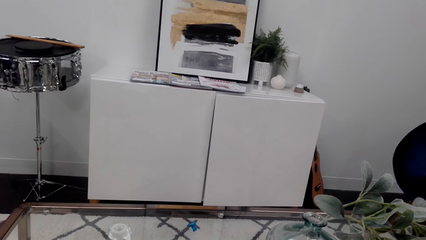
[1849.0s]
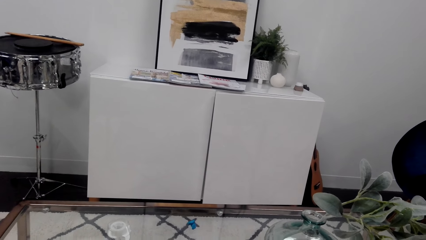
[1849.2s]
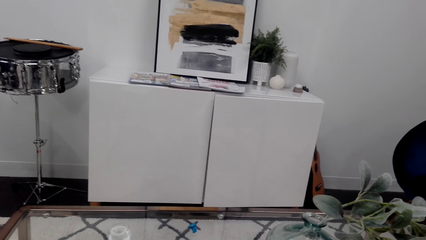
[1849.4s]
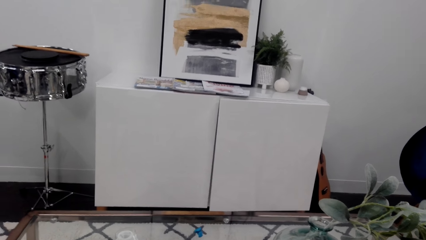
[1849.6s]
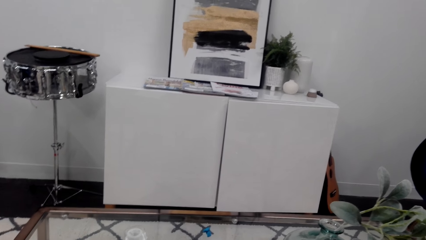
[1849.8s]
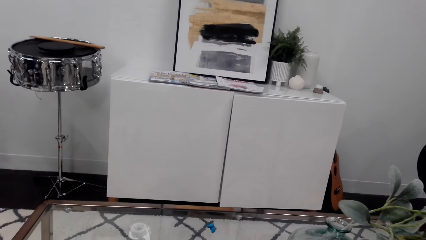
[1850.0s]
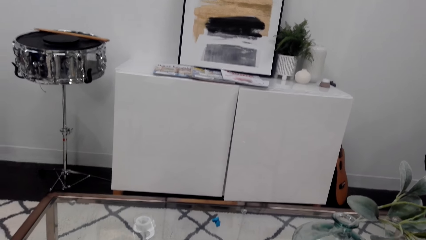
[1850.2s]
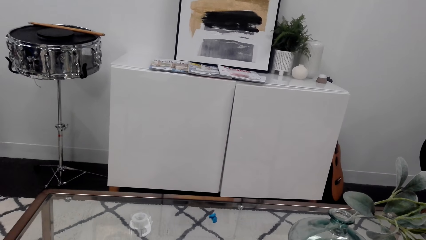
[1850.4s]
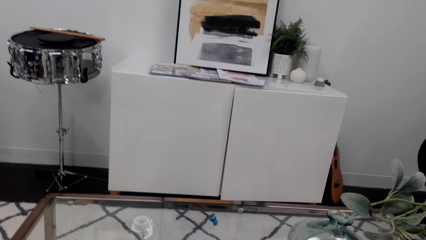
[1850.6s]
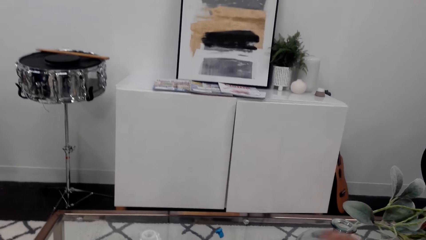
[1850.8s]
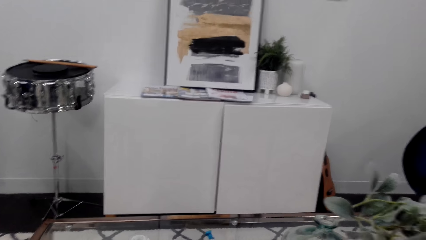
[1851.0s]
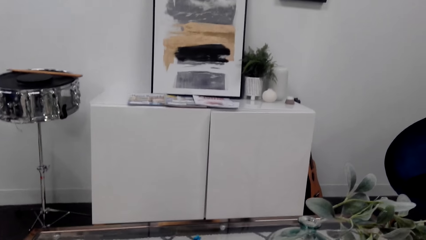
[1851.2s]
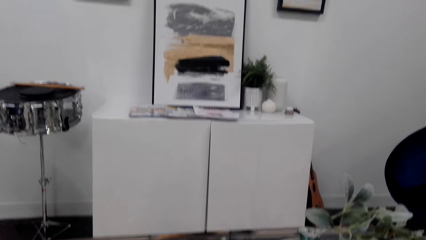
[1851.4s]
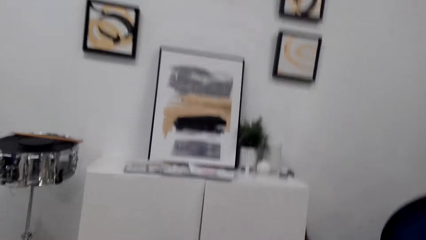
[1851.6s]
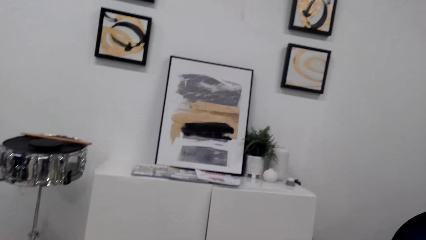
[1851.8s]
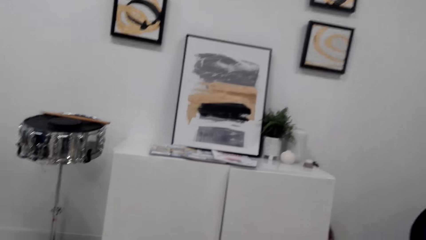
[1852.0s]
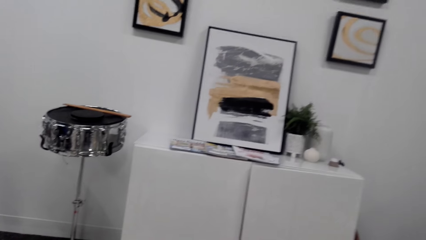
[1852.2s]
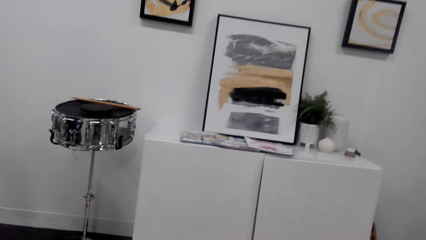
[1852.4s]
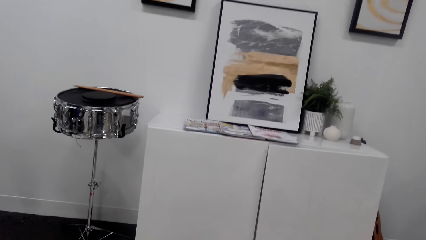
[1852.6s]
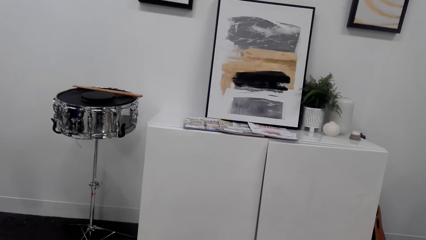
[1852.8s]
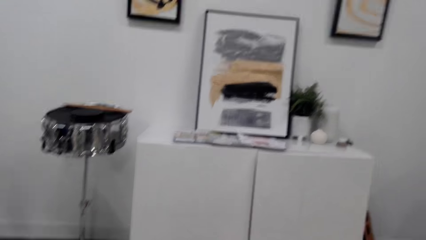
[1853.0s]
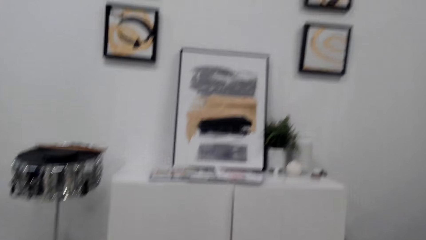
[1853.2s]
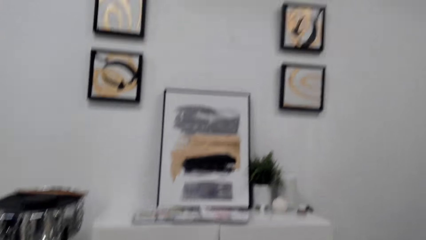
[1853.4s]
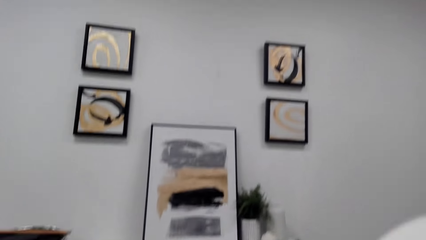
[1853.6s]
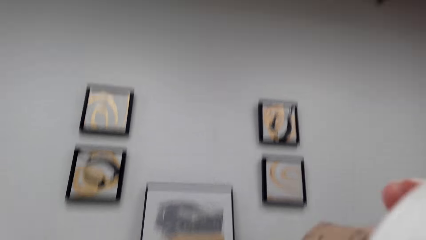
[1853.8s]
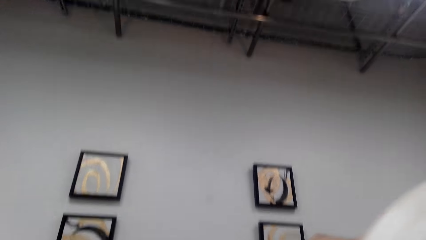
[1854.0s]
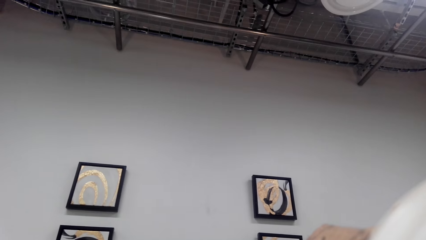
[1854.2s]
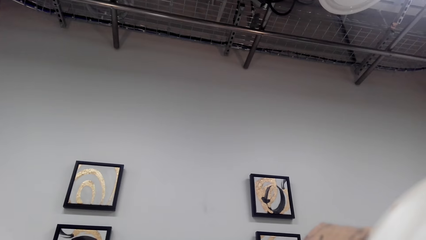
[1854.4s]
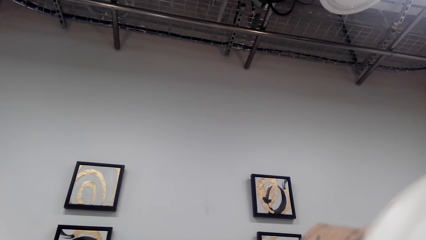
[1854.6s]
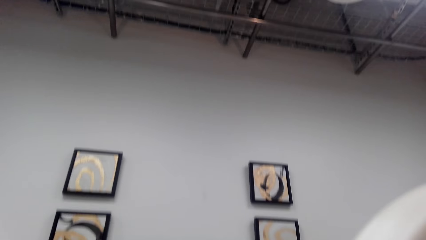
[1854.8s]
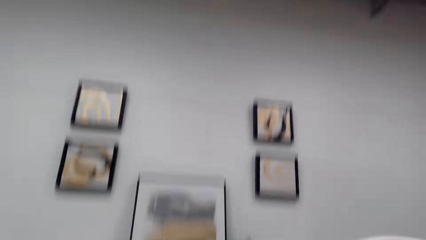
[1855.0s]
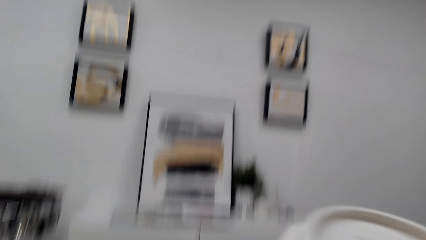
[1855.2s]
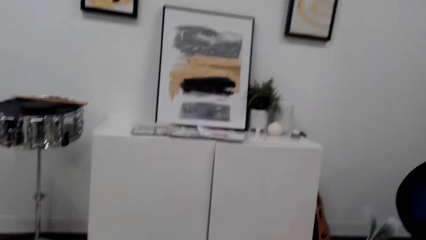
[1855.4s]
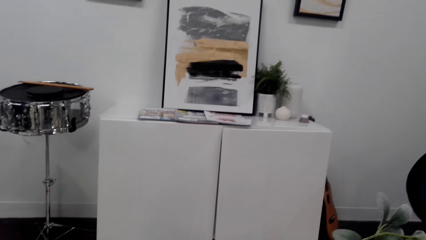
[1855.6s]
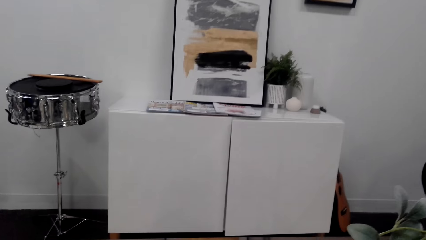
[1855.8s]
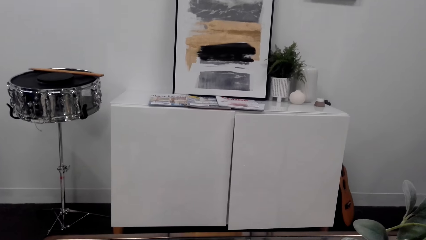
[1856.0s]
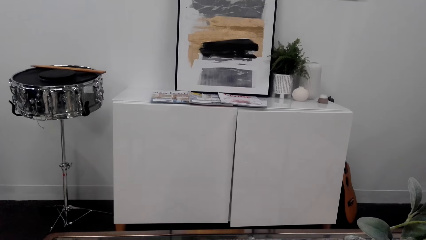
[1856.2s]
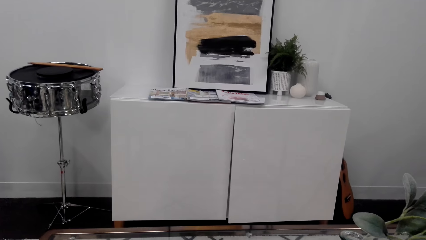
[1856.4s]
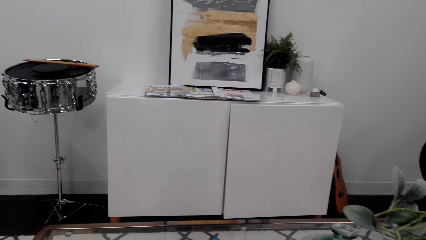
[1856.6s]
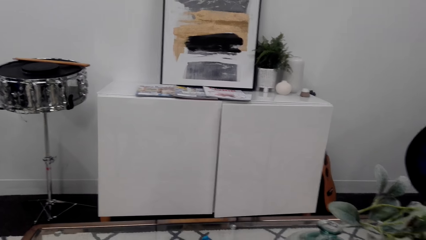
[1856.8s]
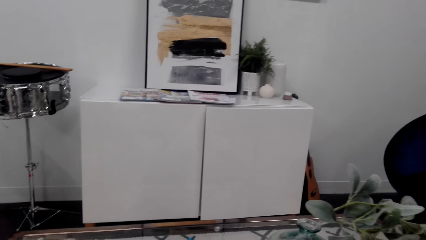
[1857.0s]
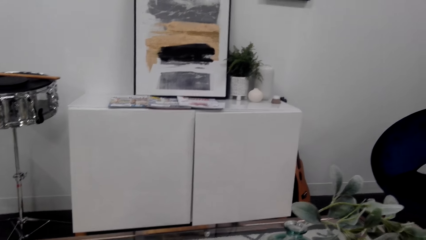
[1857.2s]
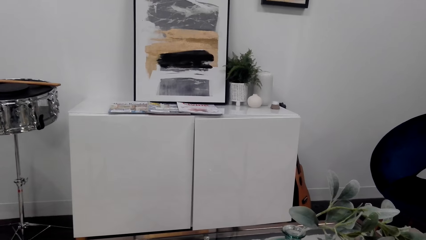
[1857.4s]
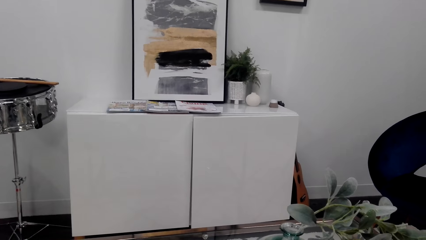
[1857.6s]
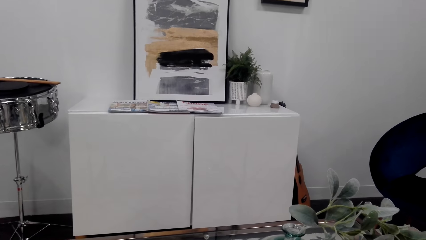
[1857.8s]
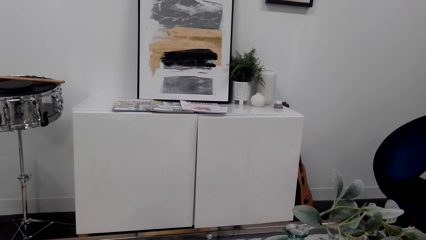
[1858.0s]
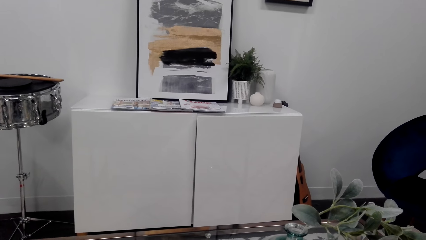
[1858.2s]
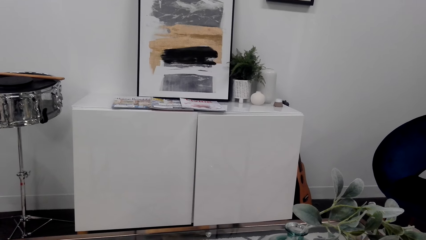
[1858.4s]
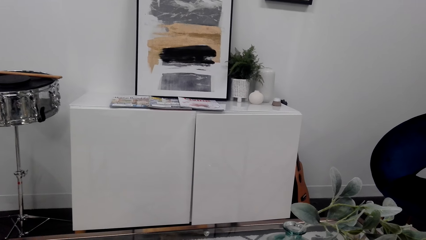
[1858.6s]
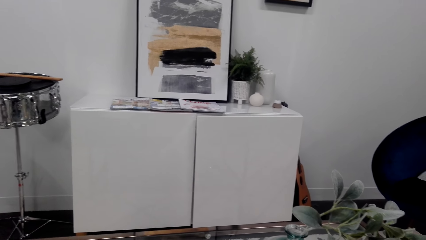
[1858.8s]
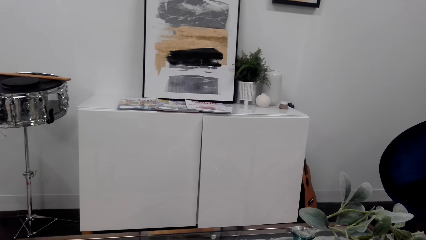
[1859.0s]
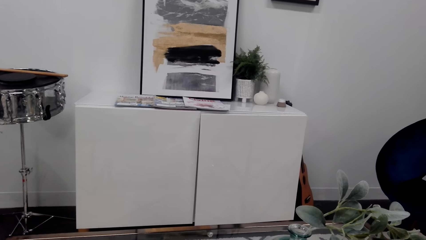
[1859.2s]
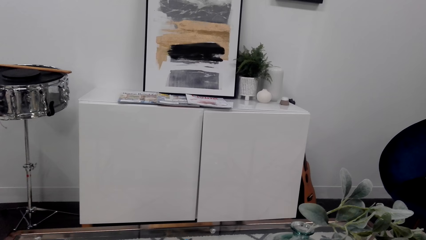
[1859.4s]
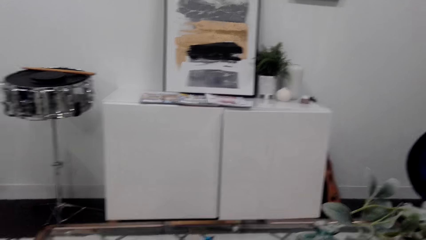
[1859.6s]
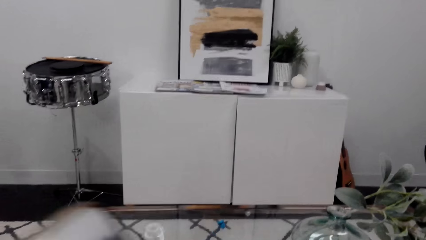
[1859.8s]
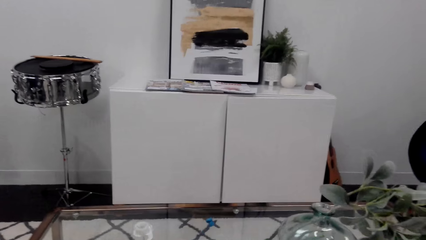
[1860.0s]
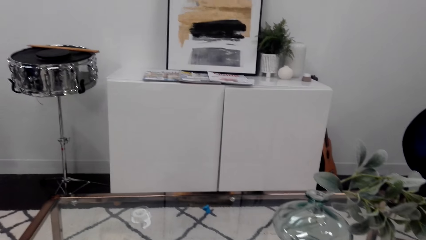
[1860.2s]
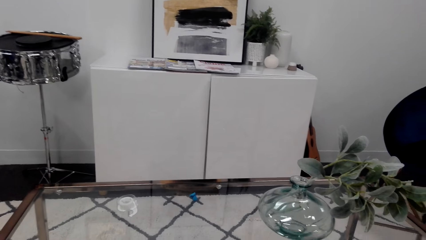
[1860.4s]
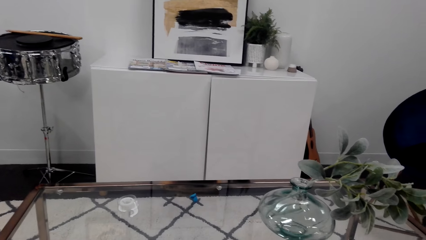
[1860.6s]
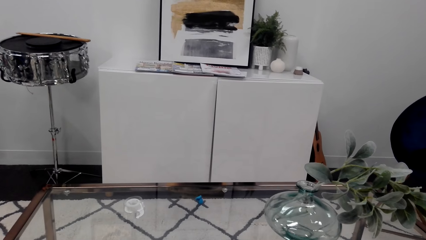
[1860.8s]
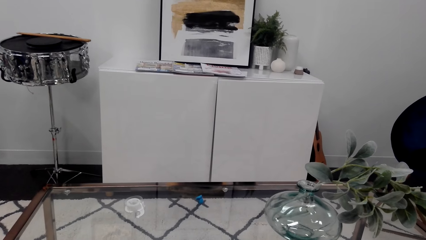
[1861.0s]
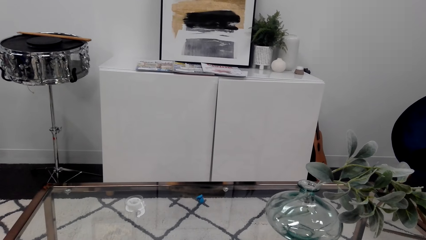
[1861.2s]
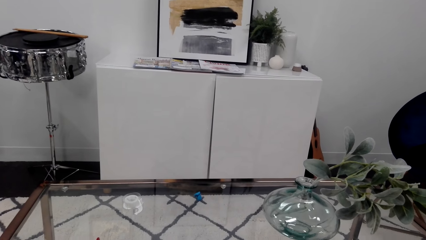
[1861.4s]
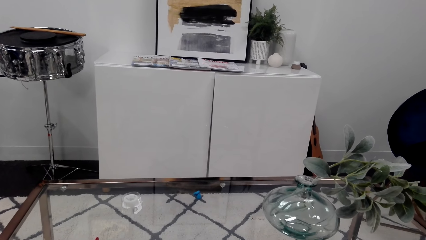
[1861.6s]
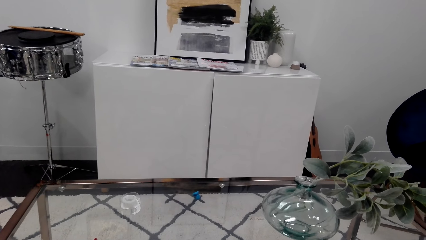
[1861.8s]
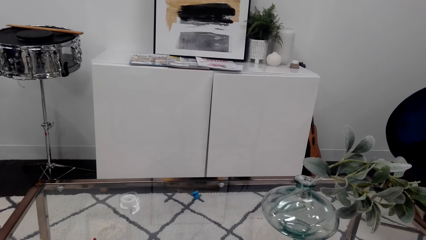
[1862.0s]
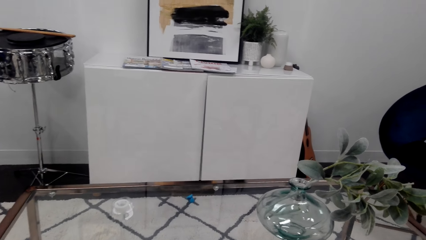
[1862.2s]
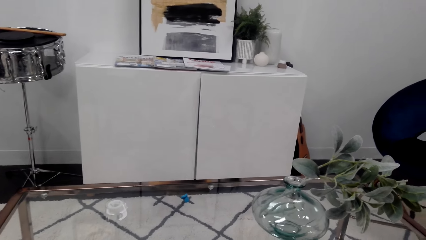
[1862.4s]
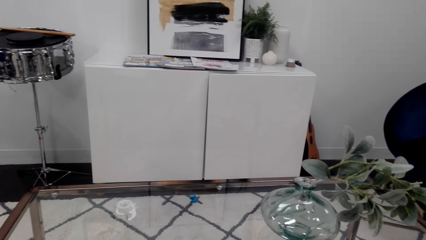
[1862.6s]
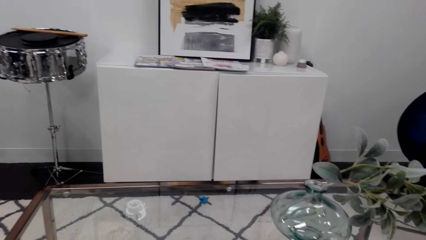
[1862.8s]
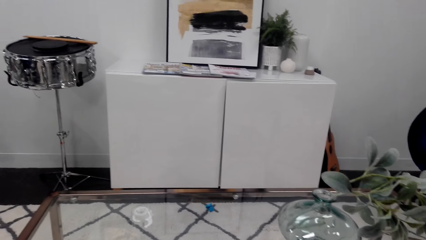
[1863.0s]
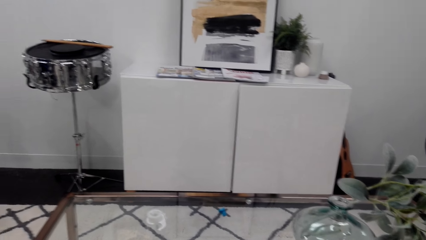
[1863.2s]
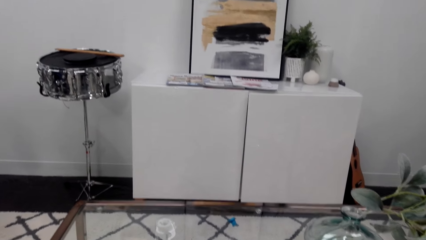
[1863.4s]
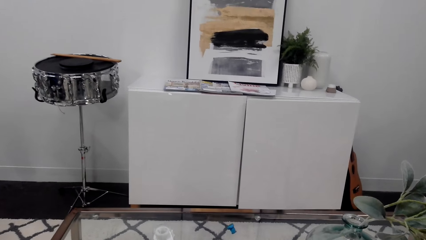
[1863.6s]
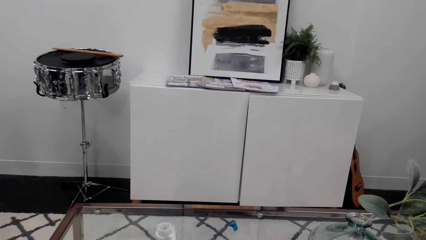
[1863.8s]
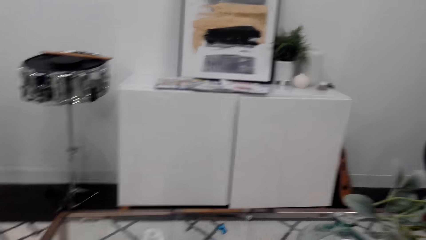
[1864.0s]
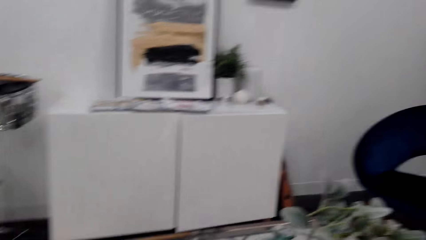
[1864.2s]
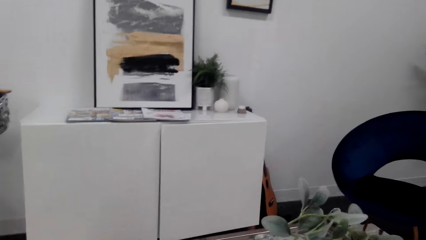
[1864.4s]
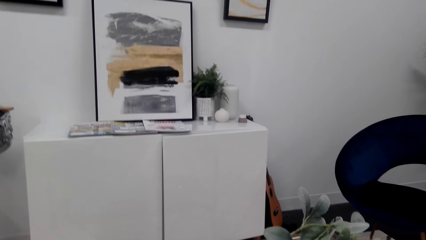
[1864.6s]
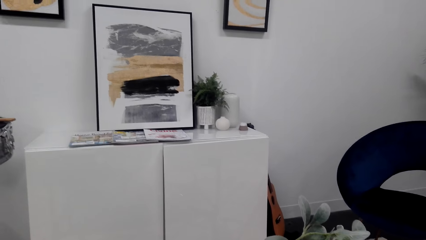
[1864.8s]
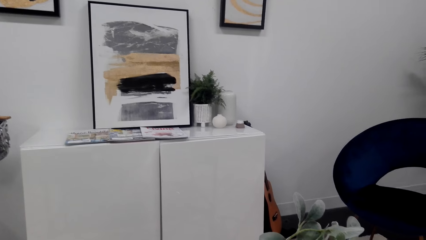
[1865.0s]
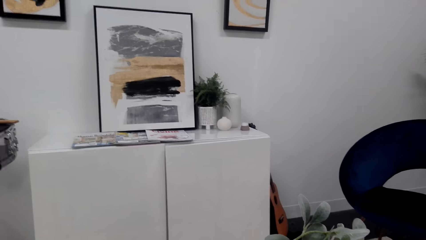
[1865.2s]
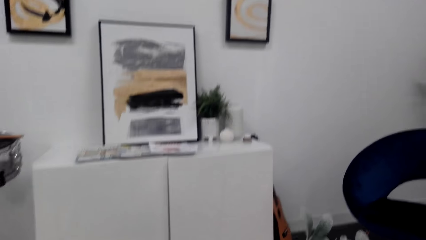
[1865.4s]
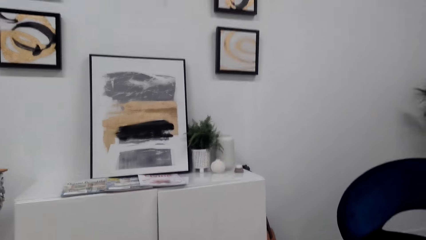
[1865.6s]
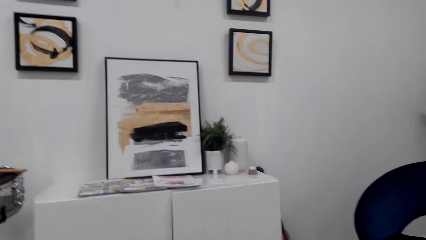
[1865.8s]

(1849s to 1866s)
The camera wearer drinks coffee. They put a cup of coffee on a table.
